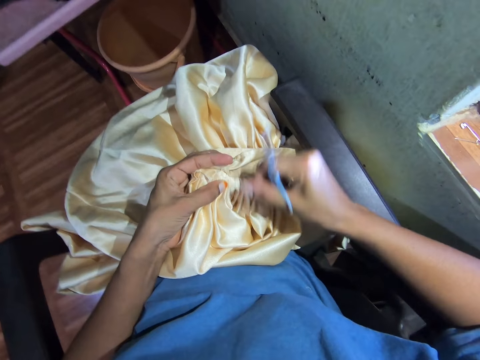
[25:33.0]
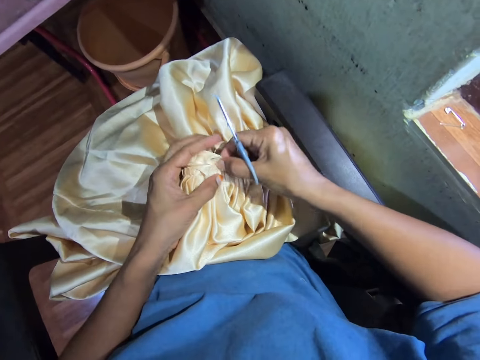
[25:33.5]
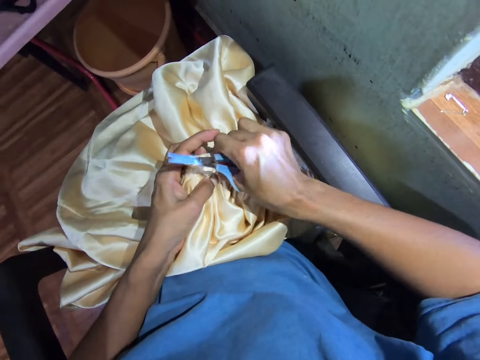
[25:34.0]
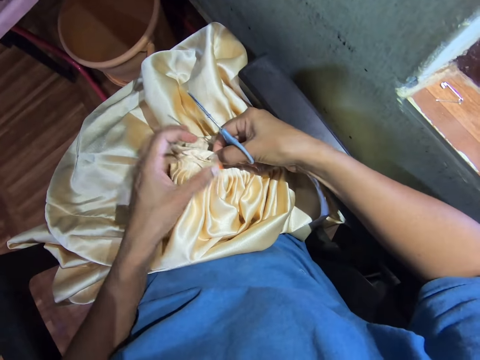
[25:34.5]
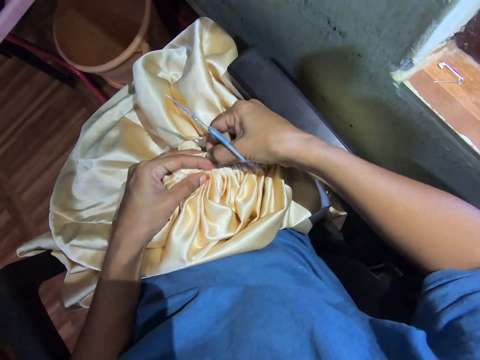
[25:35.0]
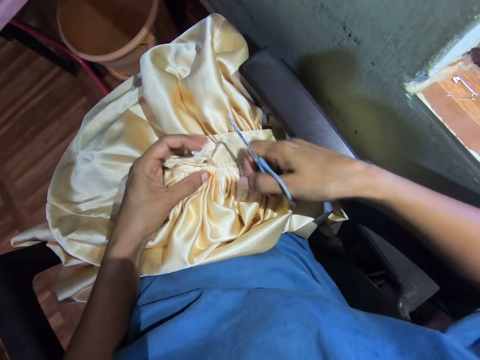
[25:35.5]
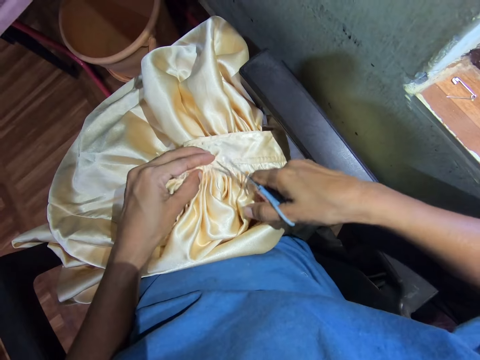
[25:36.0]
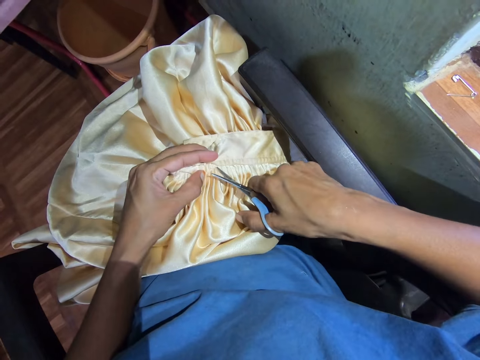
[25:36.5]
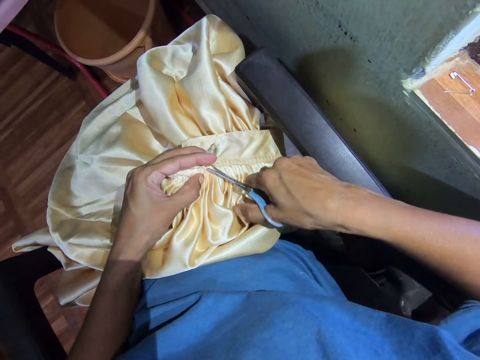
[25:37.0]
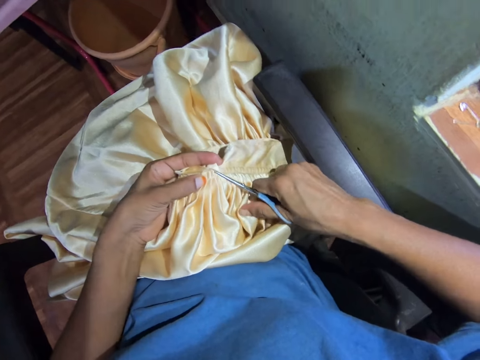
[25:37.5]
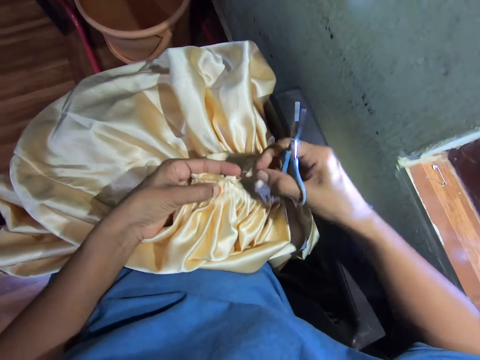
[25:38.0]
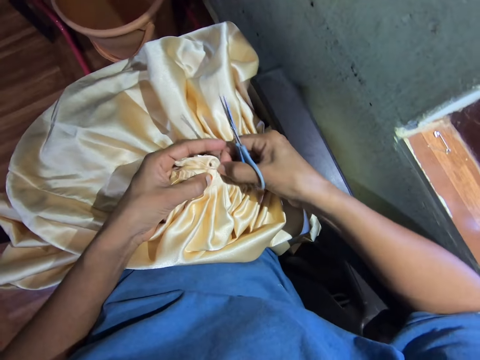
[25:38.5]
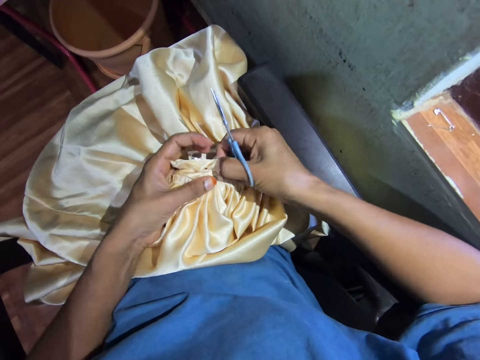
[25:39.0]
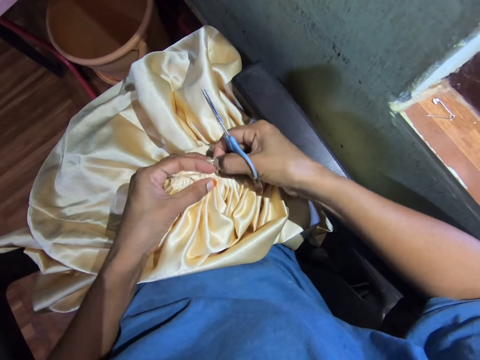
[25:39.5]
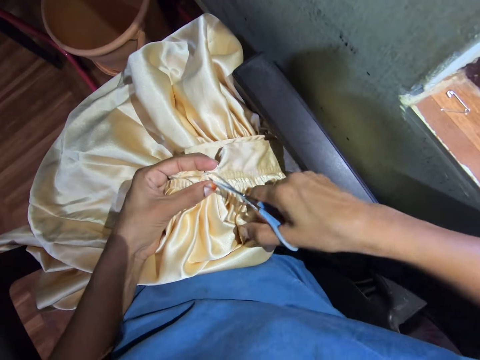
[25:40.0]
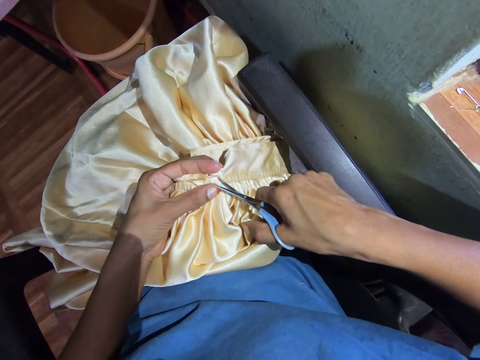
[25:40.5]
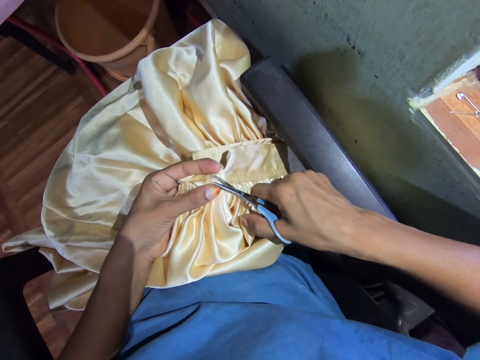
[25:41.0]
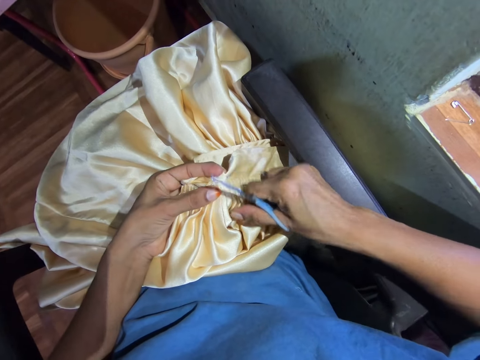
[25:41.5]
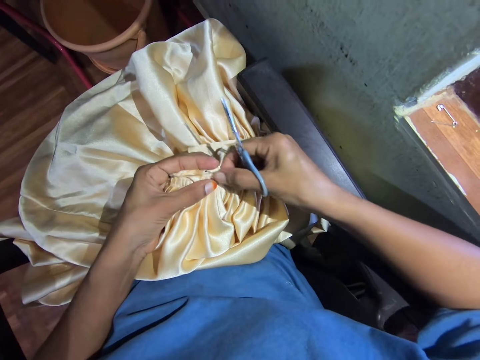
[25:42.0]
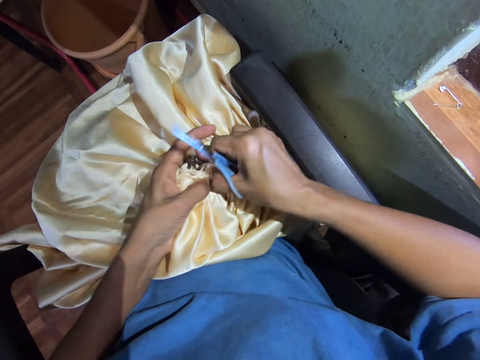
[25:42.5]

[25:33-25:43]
The camera wearer removes the fabric stitches with the right hand. They pull the cloth. They cut the fabric stitches with scissors. They adjust the fabric. They pull the cloth. They cut the fabric stitches with the scissors. They tear the fabric stitches.

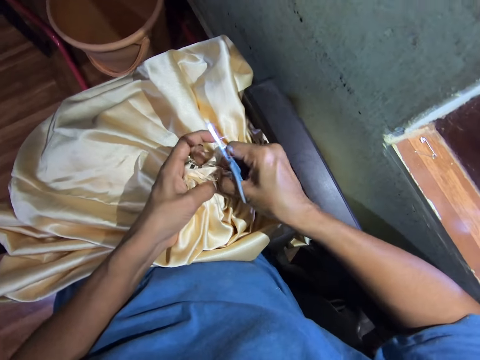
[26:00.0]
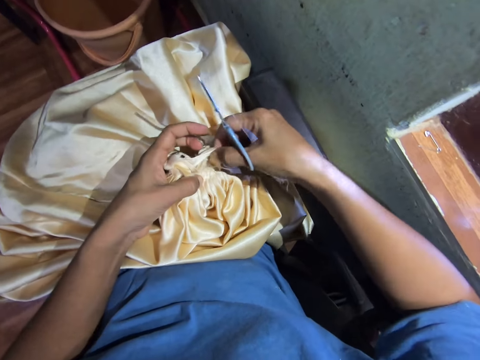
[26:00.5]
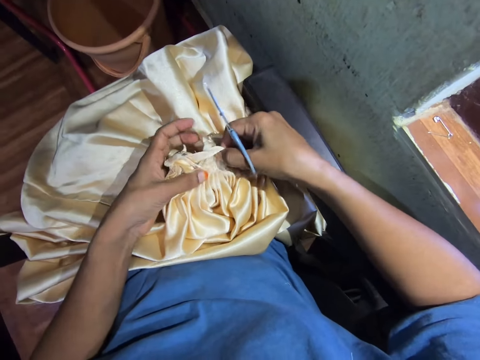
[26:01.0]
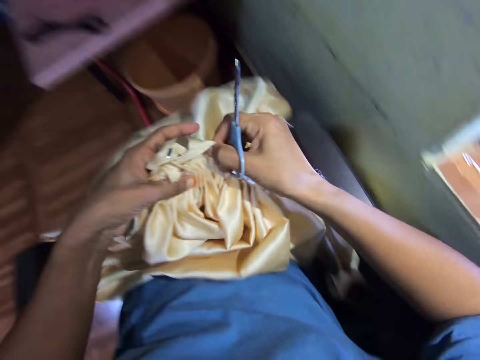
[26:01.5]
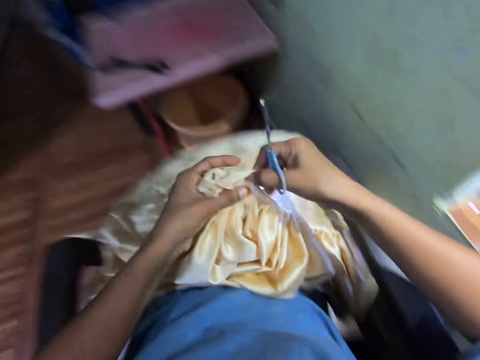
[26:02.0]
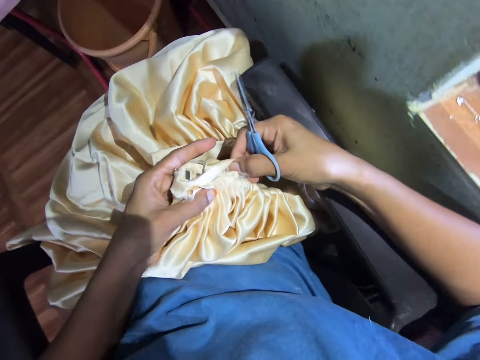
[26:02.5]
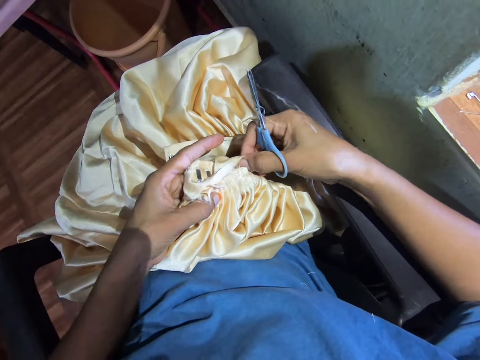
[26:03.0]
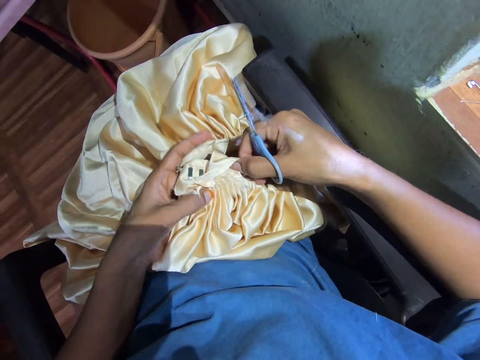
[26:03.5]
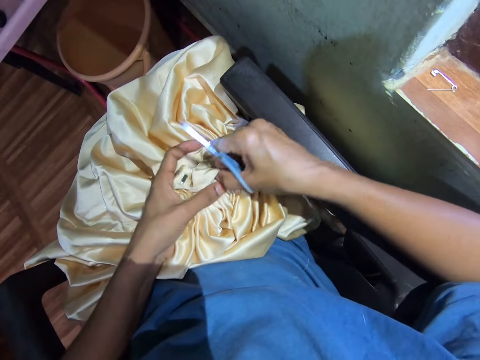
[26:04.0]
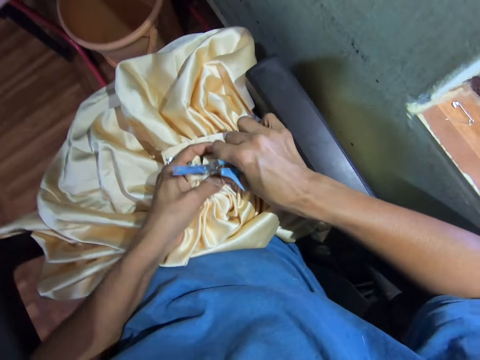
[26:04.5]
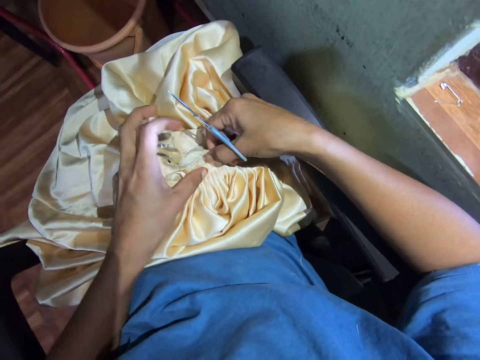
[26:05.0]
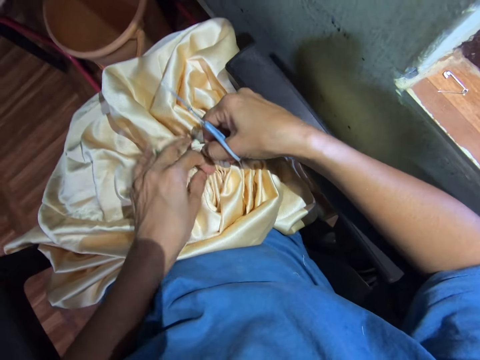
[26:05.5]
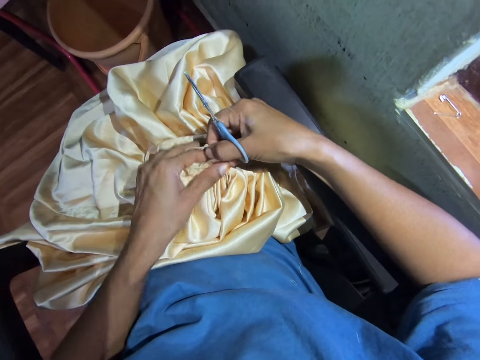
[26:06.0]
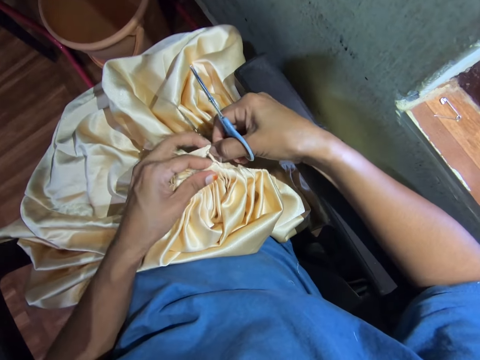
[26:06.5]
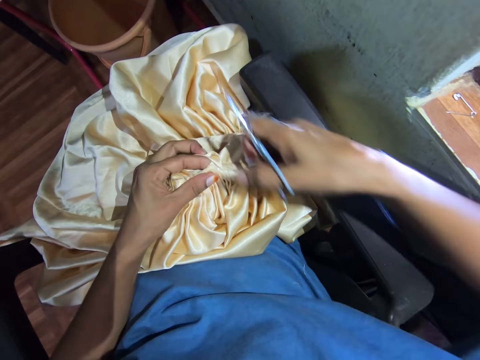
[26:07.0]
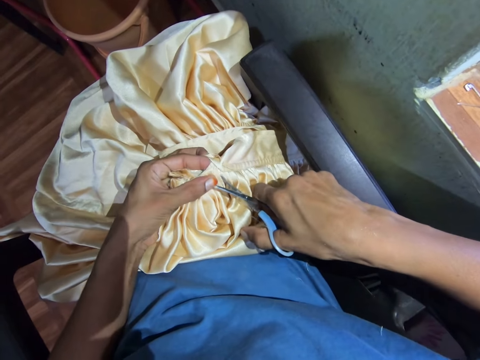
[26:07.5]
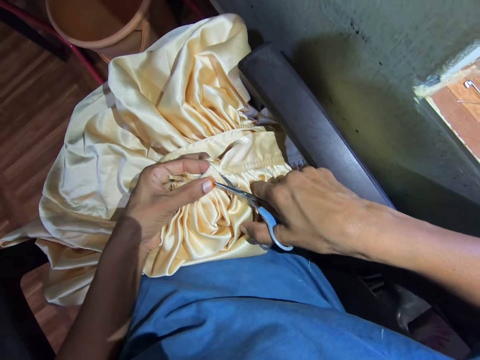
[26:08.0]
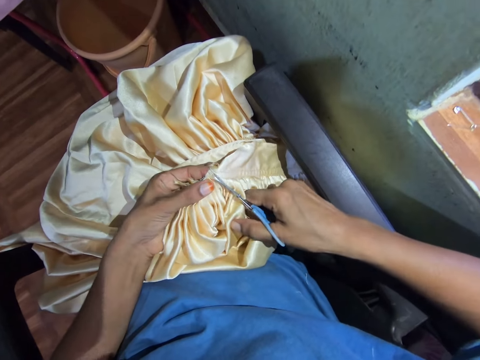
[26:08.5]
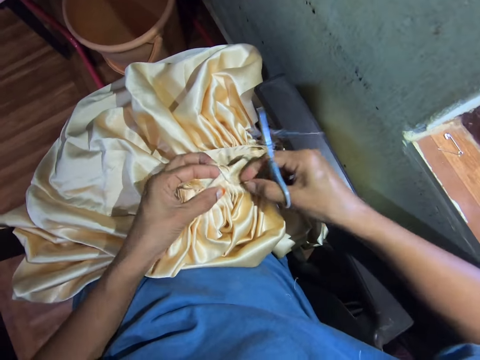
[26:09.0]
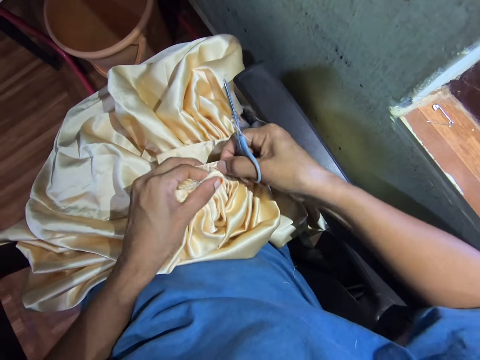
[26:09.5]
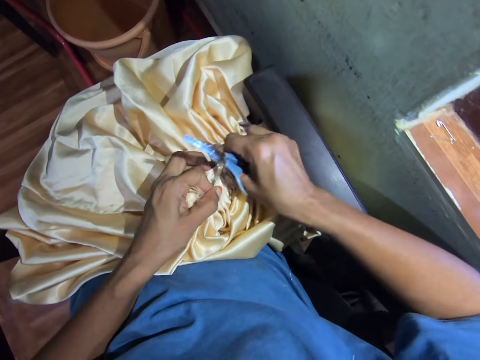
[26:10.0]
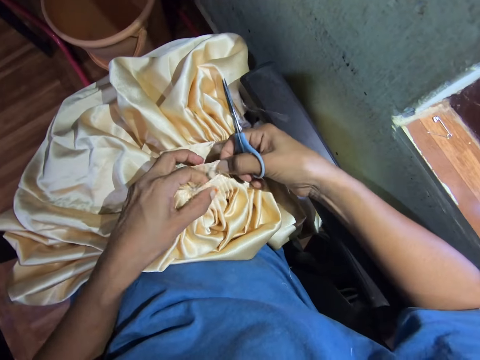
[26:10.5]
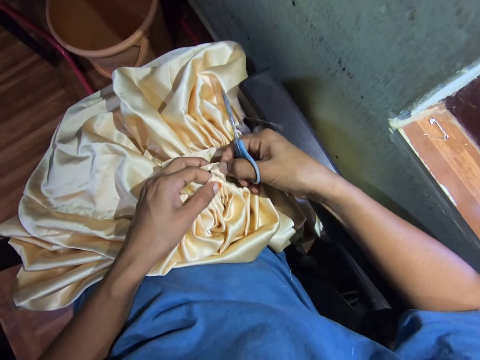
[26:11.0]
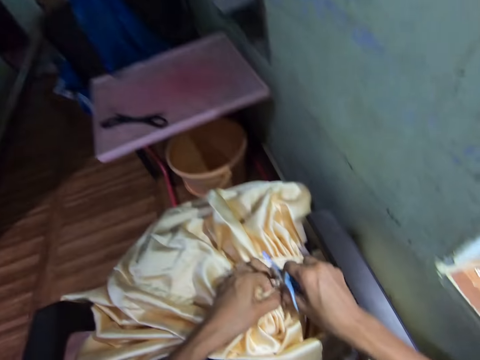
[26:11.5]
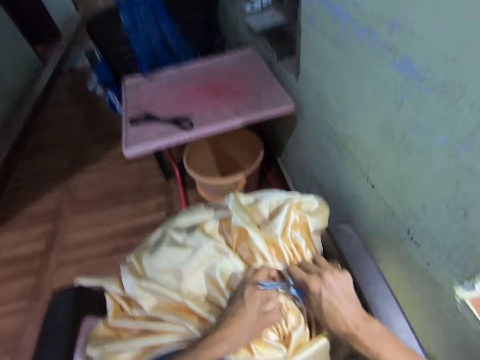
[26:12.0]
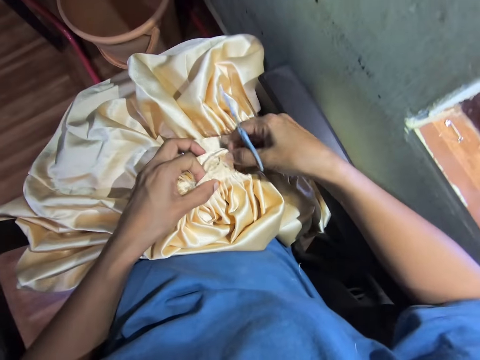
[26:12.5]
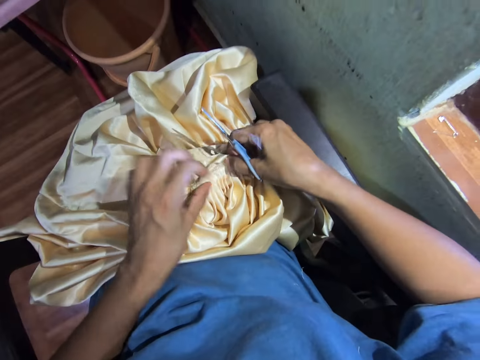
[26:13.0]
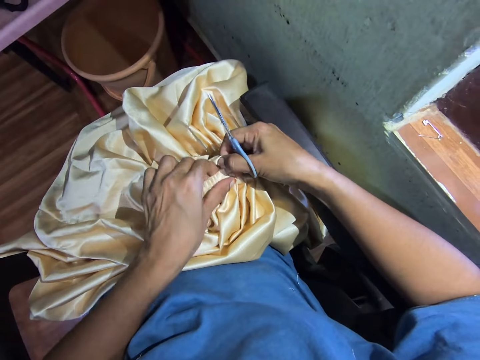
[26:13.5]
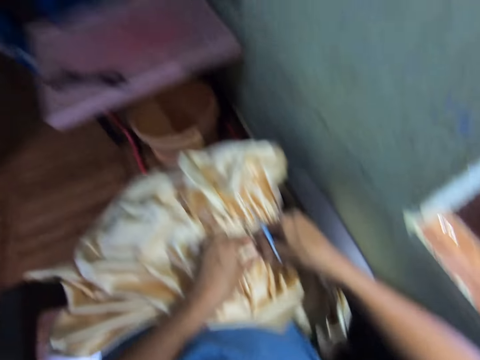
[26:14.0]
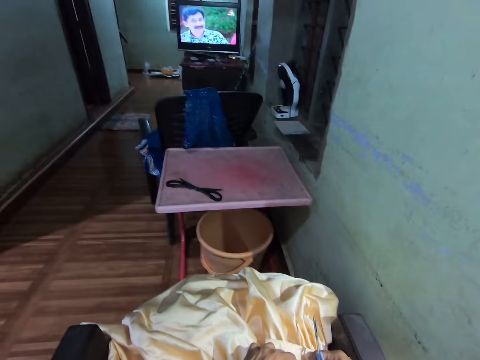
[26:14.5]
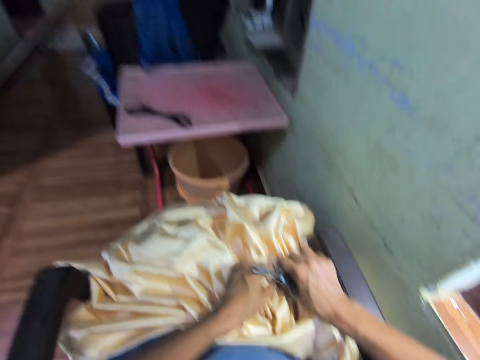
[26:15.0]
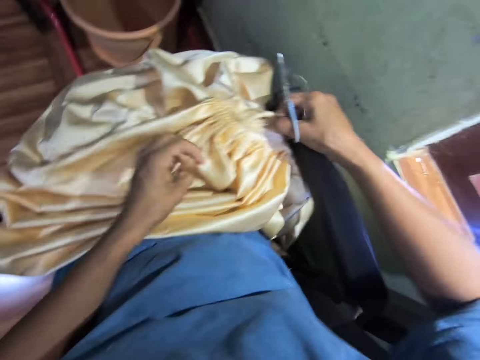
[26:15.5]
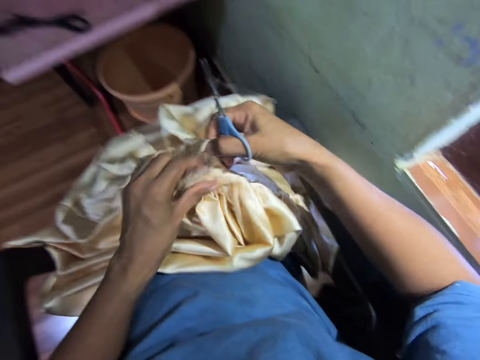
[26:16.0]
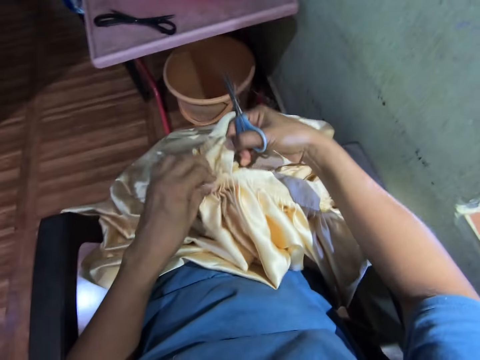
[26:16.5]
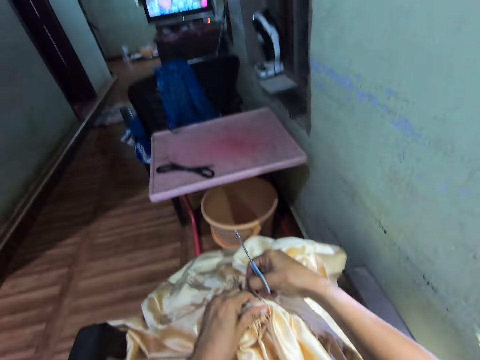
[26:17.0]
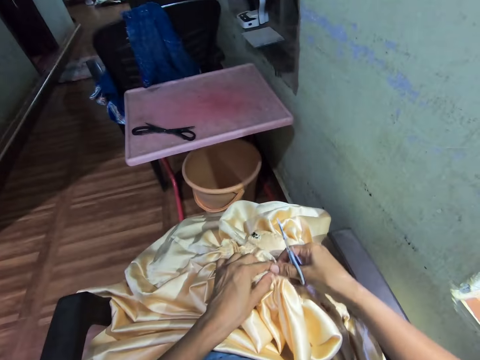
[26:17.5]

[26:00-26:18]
The camera wearer pulls the cloth. They lift up the fabric, put the fabric down and look at the fabric. They tear the fabric stitches. They cut the fabric stitches with scissors. They tear the fabric stitches. They pull the cloth. They tear the fabric stitches and look around. They tear the fabric stitches and look around. They adjust the fabric.
